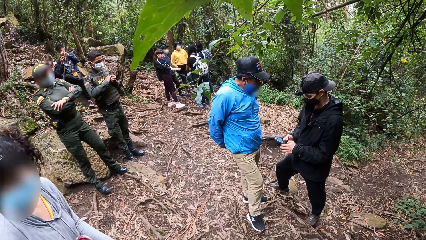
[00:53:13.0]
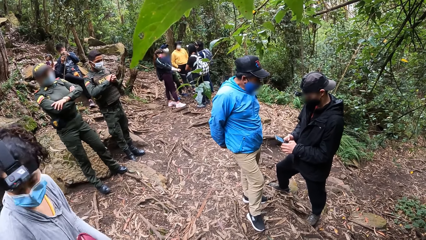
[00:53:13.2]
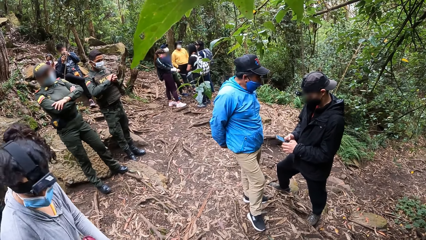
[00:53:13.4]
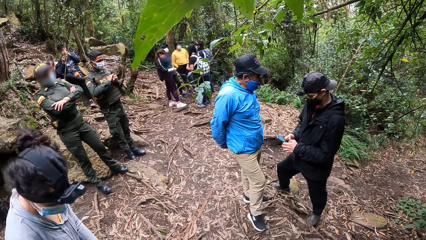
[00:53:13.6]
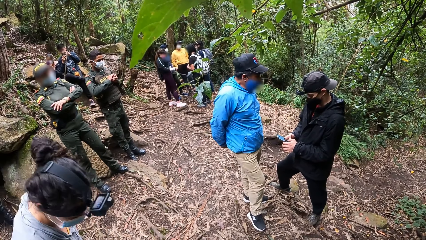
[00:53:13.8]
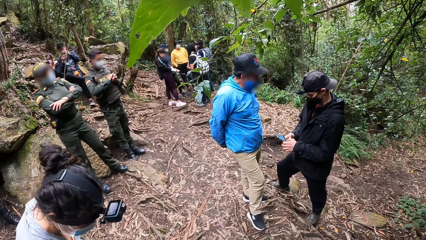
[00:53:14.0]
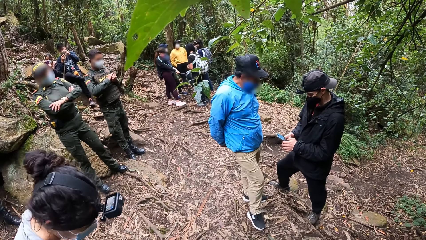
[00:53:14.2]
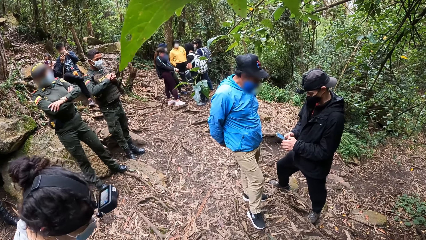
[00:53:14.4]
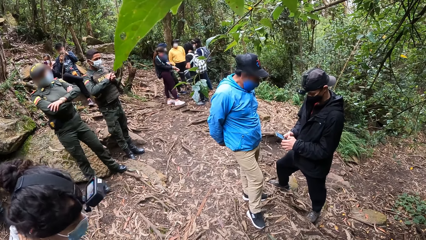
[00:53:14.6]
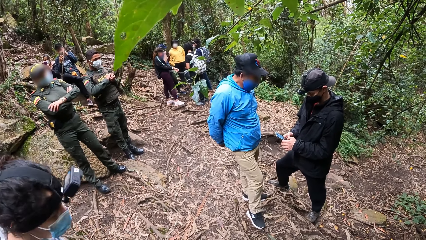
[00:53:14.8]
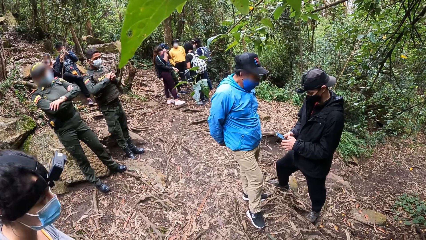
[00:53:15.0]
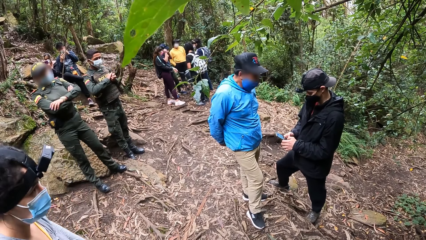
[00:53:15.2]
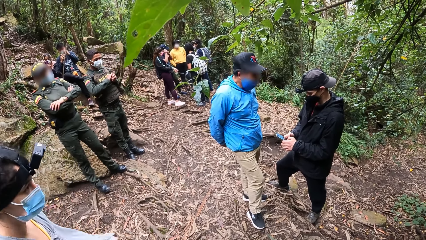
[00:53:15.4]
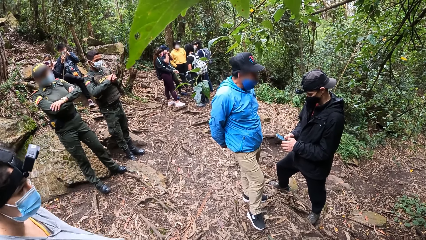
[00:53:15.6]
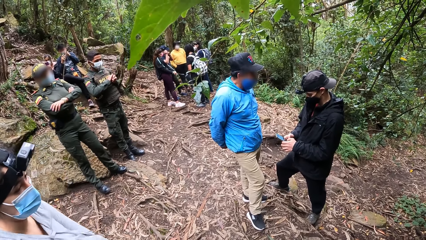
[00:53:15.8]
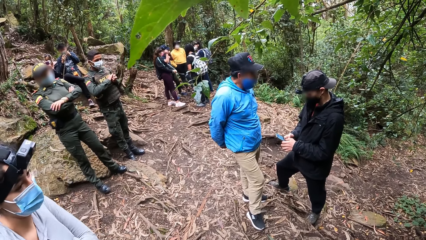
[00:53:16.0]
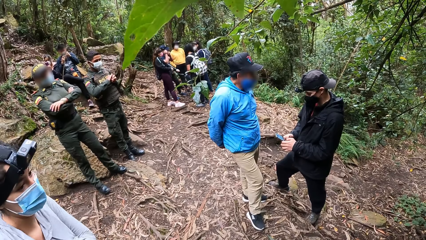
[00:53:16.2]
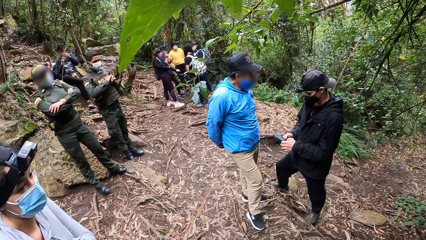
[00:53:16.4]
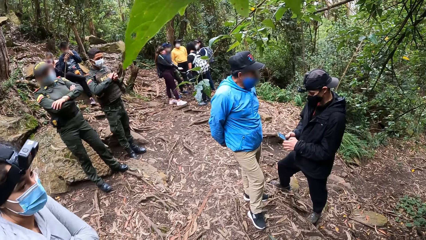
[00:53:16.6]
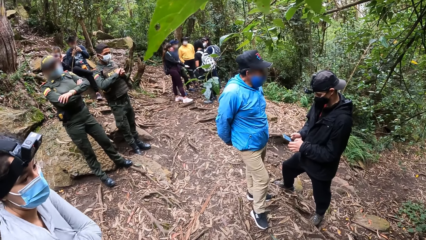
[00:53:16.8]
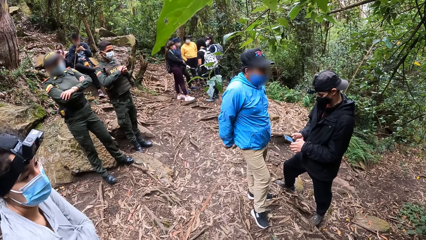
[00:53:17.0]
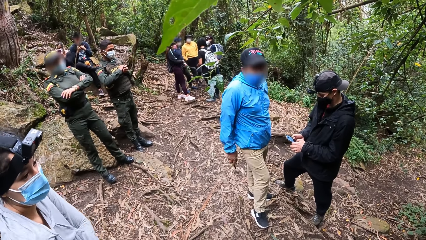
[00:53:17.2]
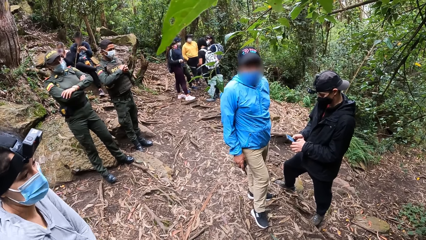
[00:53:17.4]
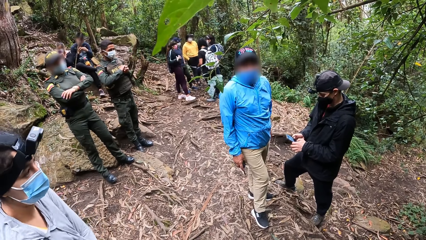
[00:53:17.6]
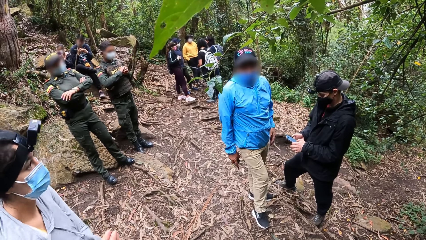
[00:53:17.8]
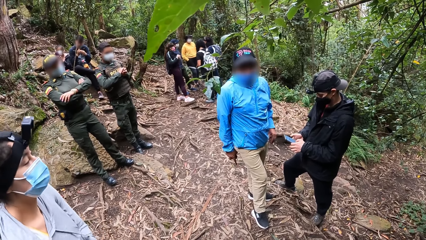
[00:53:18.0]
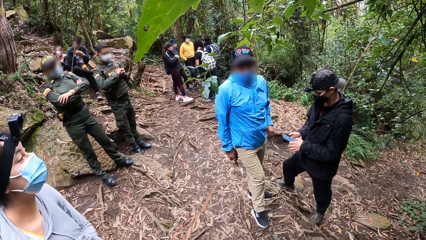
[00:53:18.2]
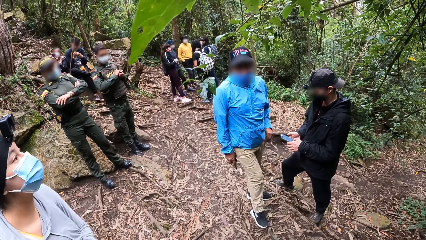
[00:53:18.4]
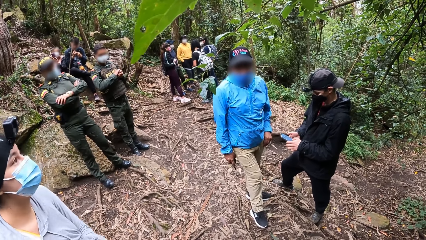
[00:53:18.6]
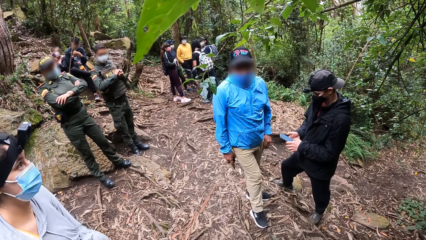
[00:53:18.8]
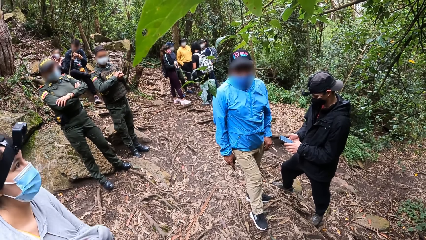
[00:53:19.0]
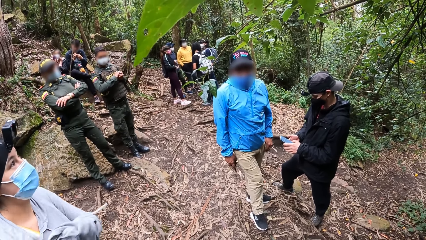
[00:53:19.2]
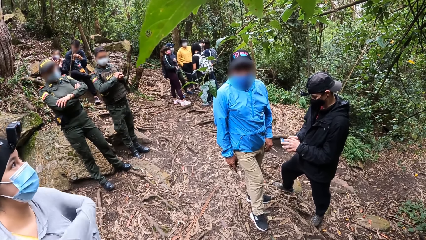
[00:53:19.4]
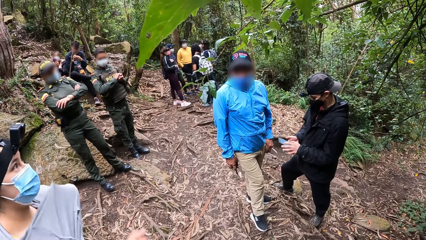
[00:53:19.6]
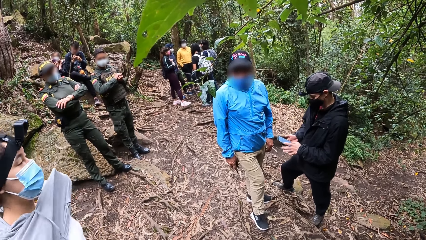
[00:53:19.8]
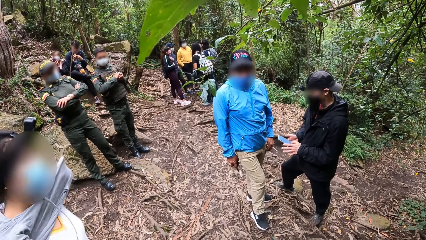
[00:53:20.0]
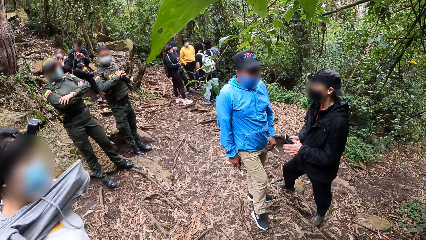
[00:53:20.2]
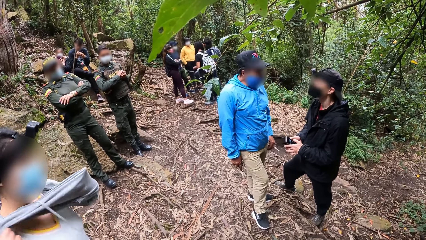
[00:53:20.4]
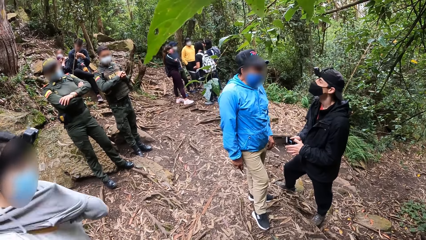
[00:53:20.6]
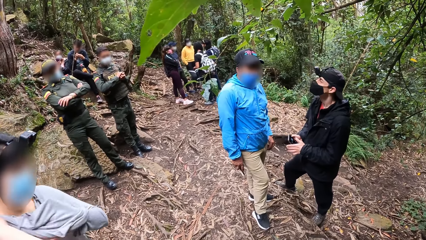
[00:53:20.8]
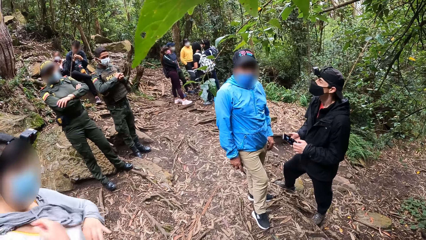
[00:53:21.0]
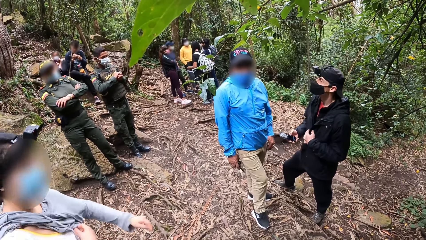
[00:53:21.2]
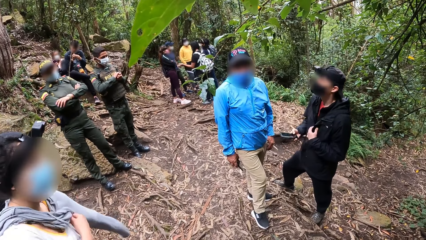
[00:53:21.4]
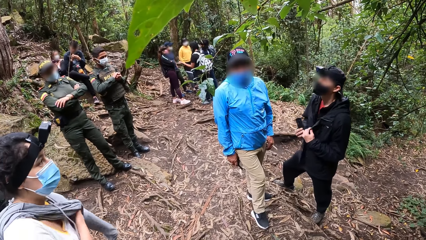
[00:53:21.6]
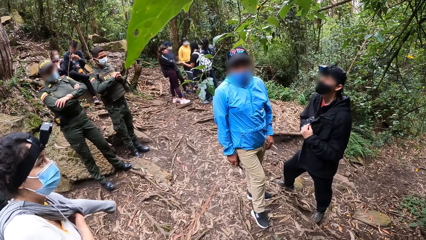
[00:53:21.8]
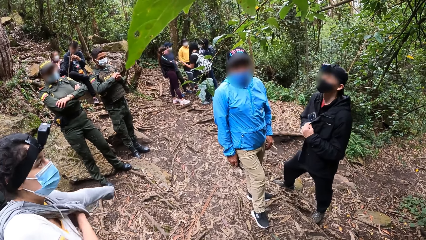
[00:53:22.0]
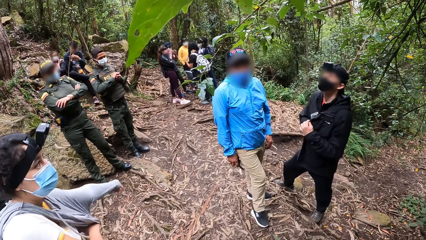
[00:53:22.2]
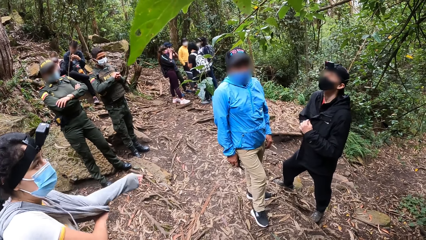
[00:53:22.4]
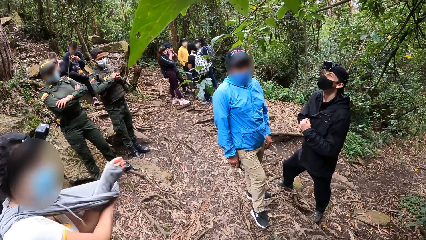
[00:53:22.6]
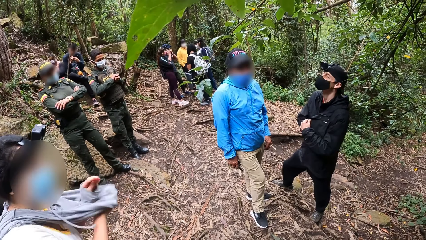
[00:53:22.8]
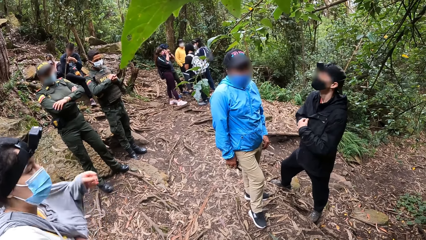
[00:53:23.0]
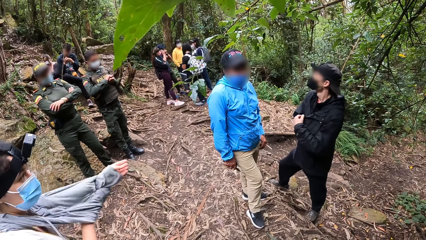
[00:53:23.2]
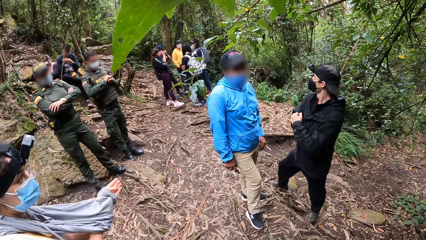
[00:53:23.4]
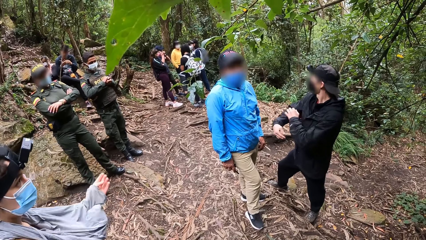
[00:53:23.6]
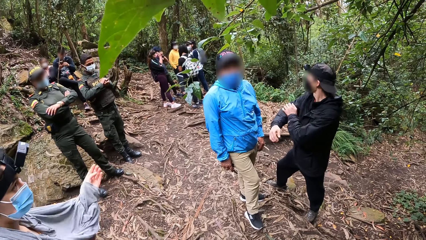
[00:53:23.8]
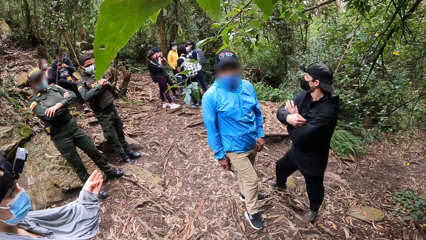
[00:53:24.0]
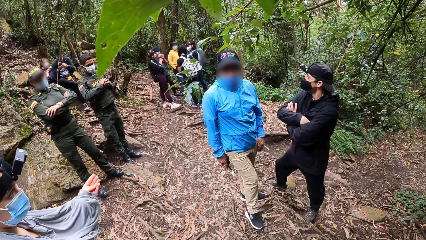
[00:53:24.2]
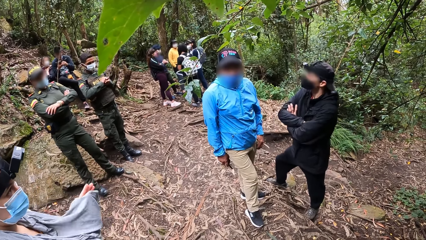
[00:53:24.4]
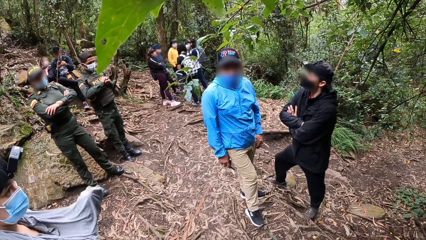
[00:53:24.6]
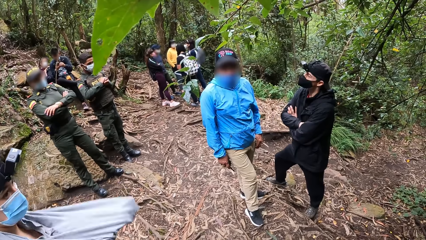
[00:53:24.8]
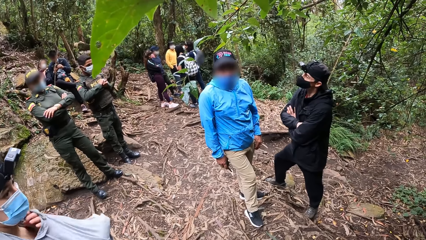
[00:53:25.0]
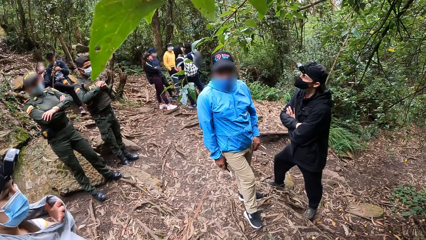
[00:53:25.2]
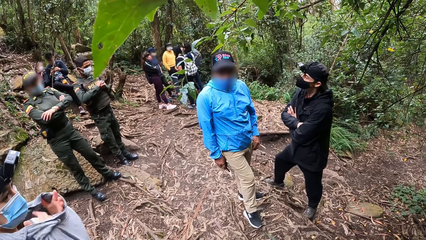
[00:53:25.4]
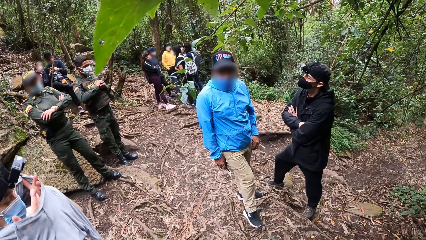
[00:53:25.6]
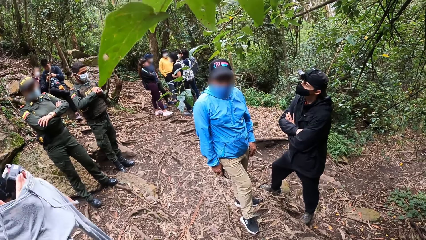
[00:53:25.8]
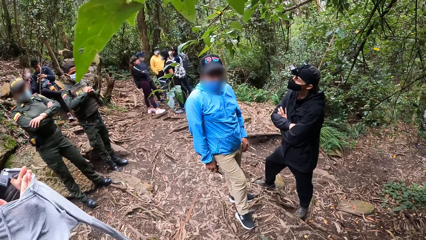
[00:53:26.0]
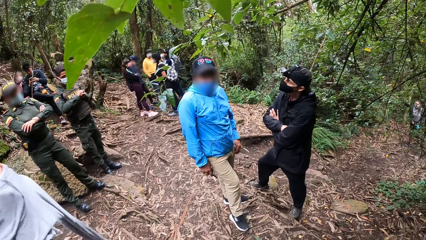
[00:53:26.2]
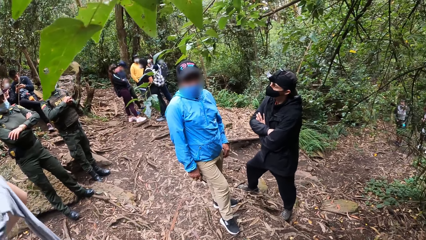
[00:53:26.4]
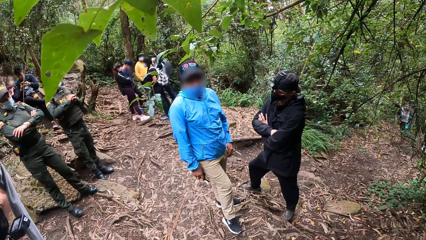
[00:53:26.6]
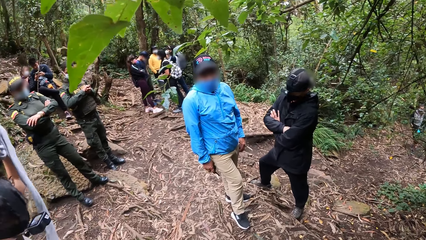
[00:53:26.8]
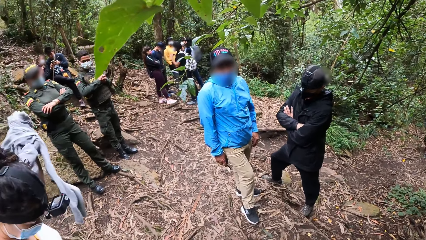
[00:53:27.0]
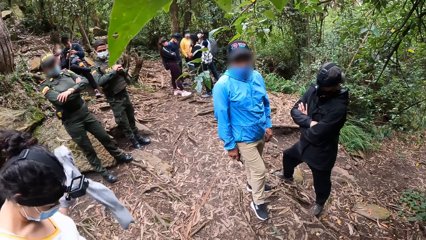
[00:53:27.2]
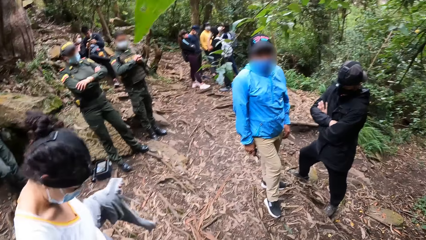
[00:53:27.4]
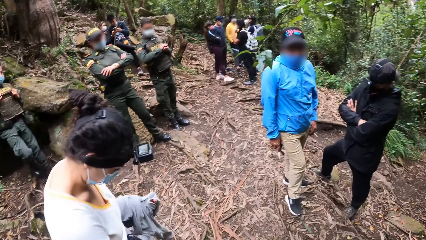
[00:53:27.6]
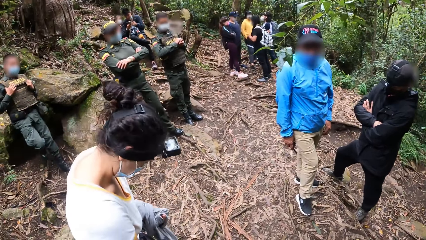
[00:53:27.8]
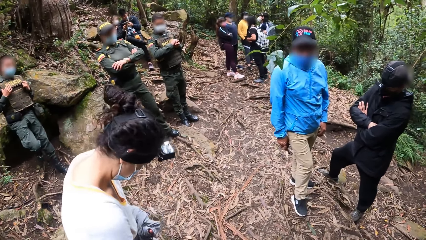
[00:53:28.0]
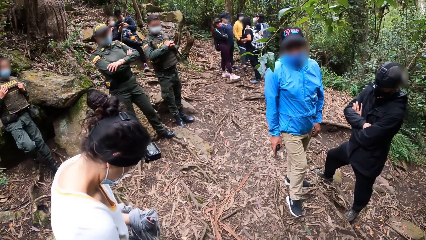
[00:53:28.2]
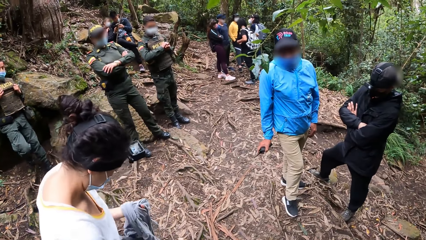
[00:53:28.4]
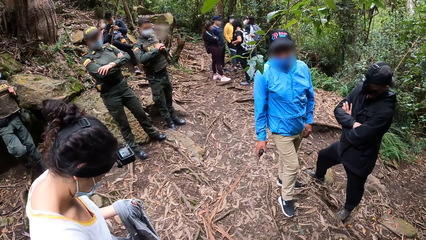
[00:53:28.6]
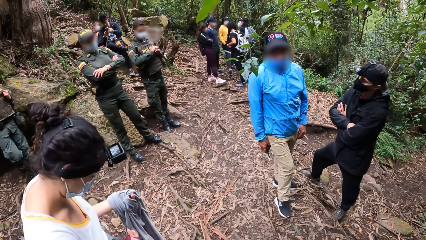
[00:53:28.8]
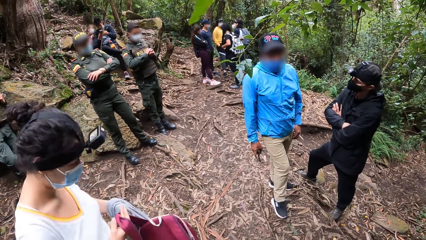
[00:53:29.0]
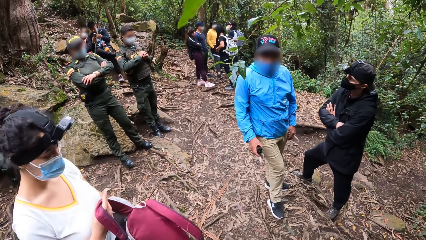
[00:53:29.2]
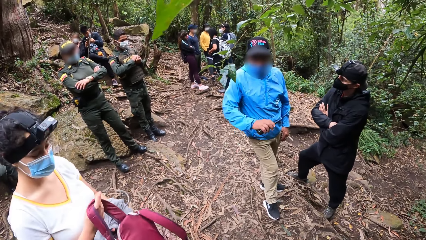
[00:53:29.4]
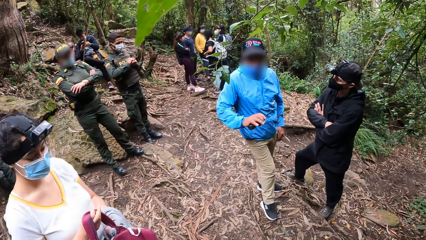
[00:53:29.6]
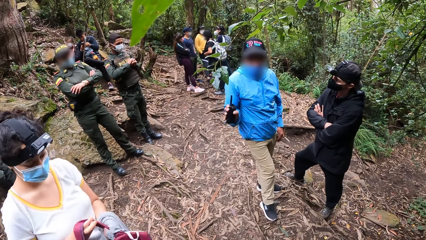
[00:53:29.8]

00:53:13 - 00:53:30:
A man puts hands behind his back. The camera wearer stares at the man. Another man places the phone in his right hand into his jacket. A woman removes her hoodie. The woman removes her hoodie.
